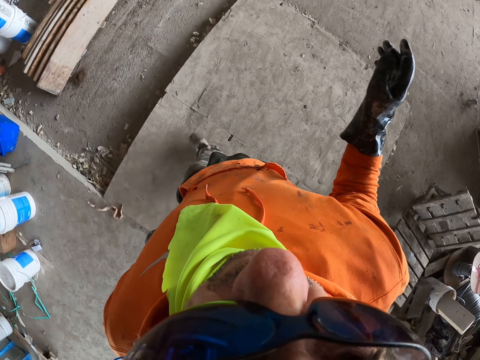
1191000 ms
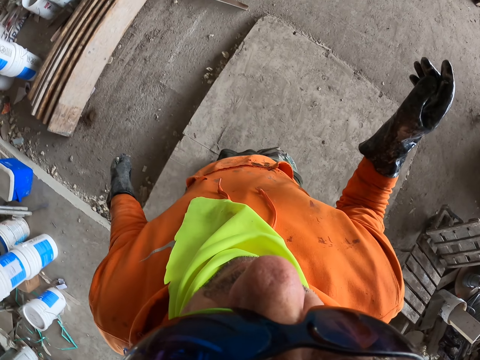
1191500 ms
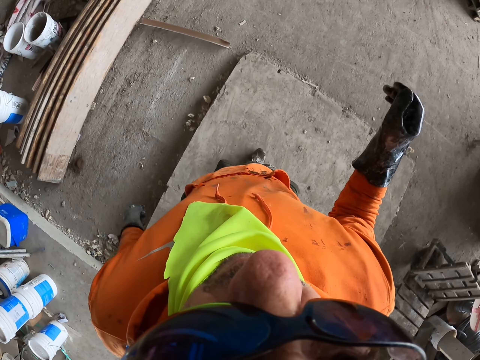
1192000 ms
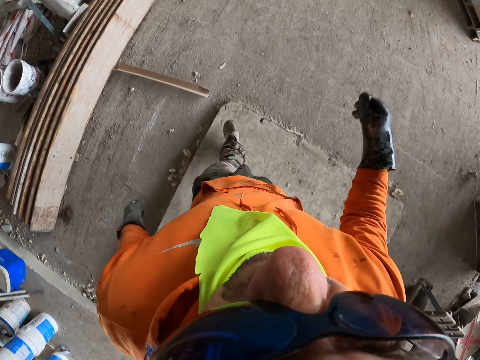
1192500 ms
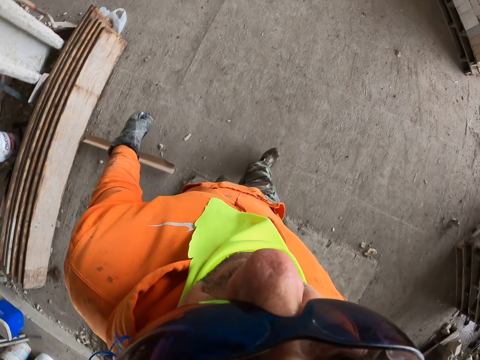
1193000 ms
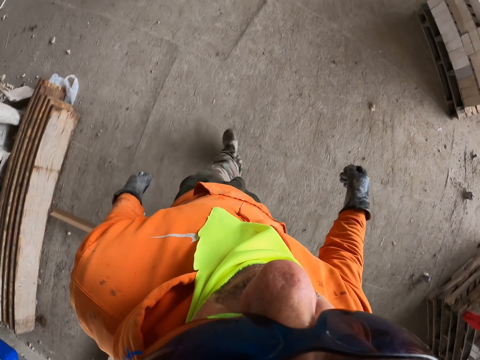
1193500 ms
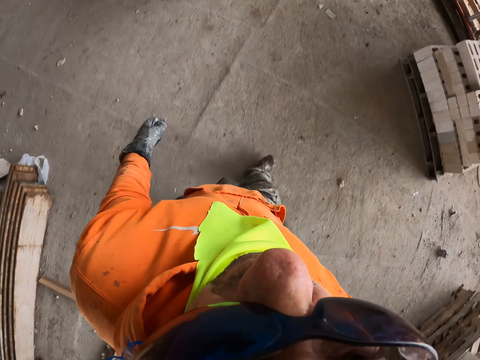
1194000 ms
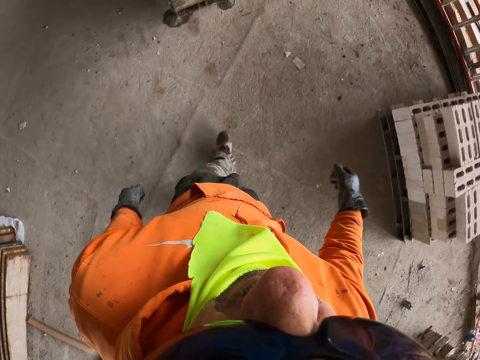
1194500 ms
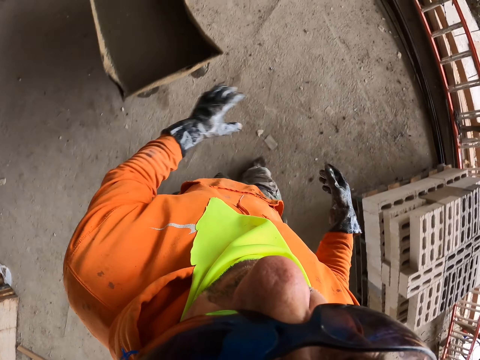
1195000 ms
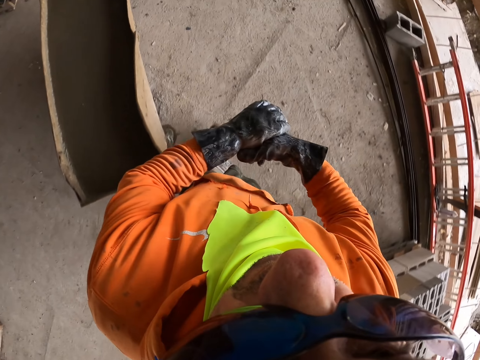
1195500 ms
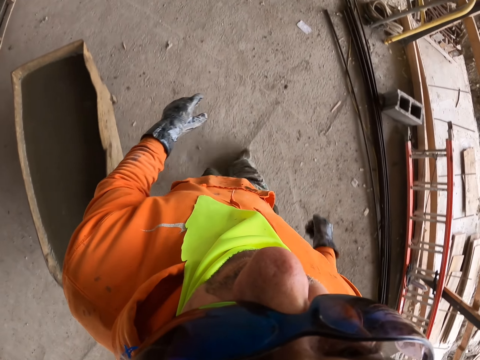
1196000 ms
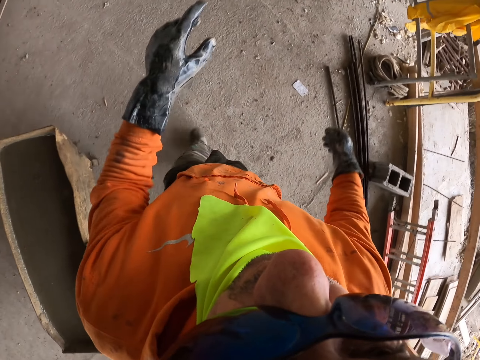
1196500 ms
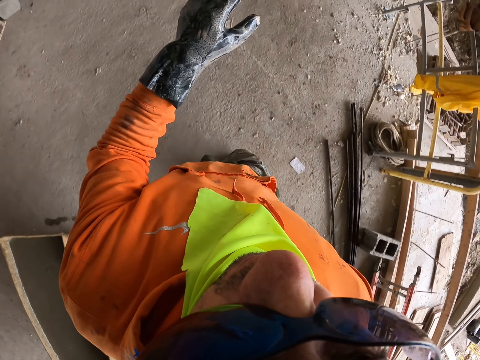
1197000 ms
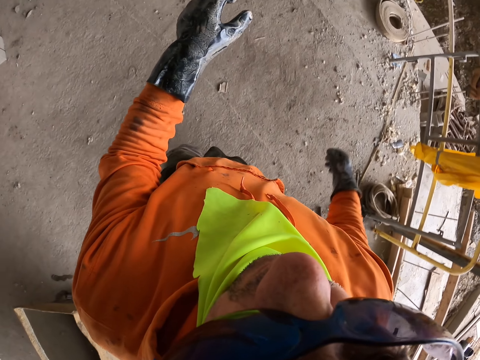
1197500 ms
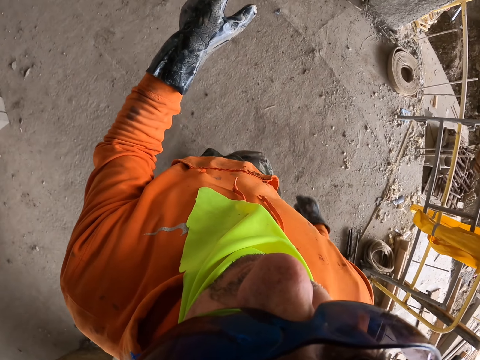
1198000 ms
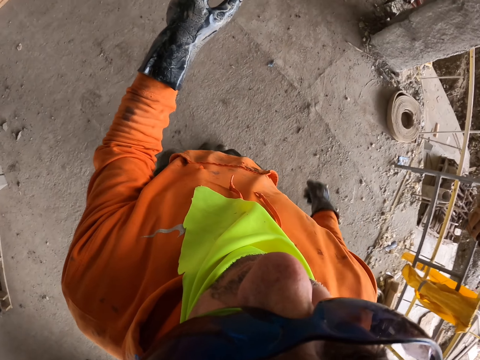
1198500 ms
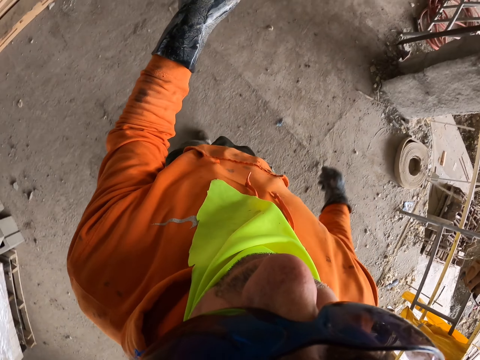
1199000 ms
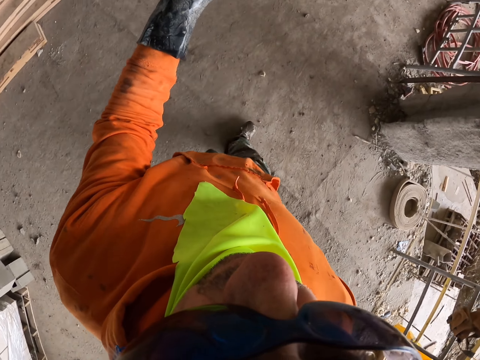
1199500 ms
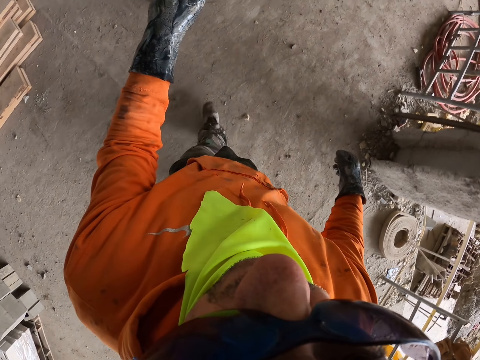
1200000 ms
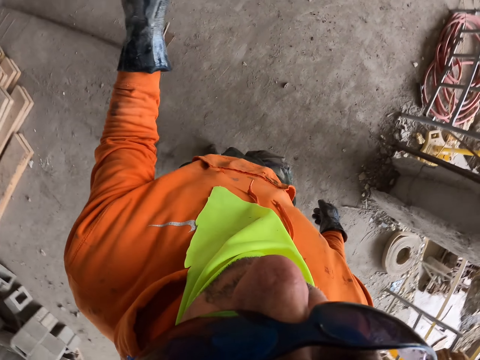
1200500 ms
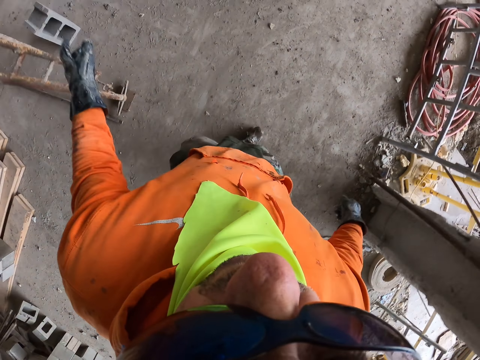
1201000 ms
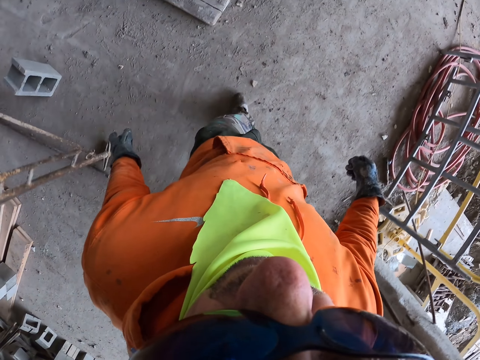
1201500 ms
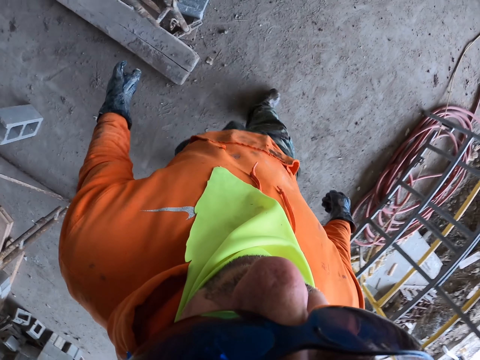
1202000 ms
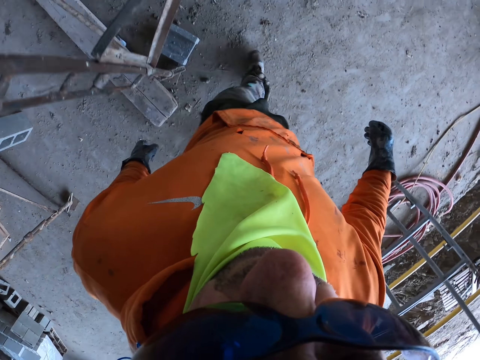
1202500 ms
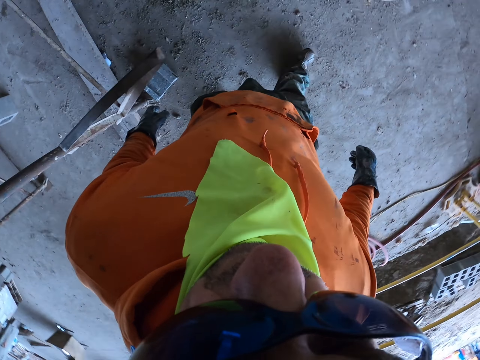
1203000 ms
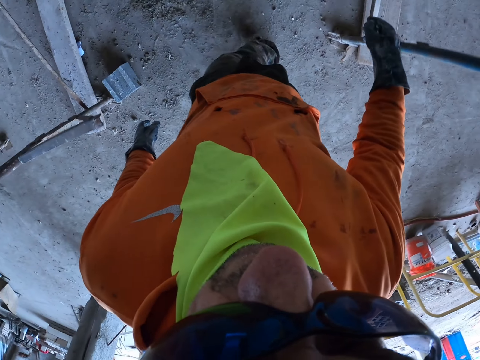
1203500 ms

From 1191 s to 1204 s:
The camera wearer touches the right hand and walks around.

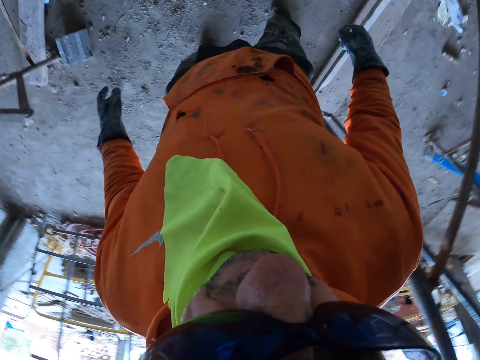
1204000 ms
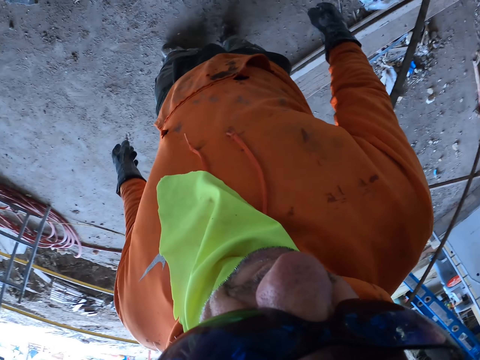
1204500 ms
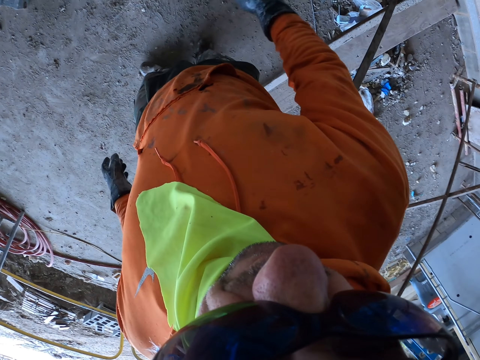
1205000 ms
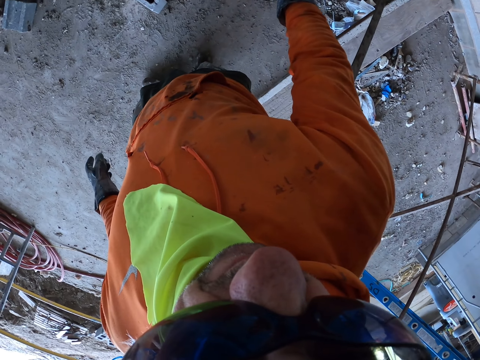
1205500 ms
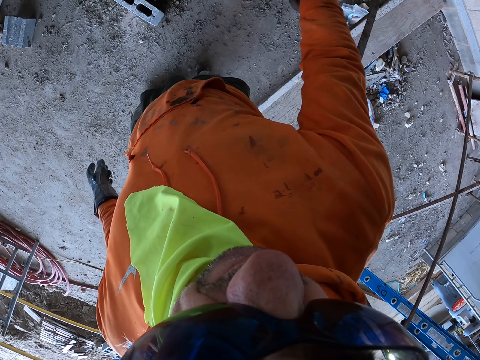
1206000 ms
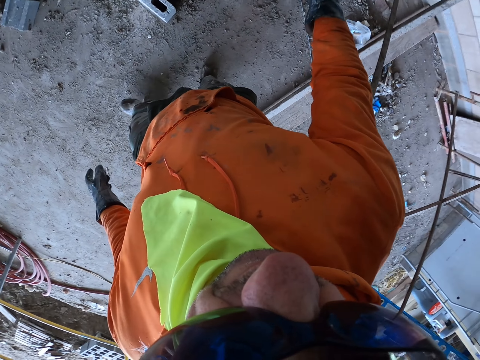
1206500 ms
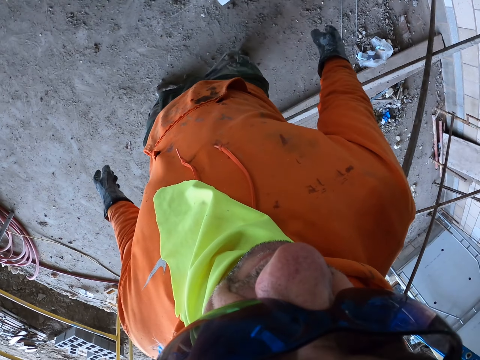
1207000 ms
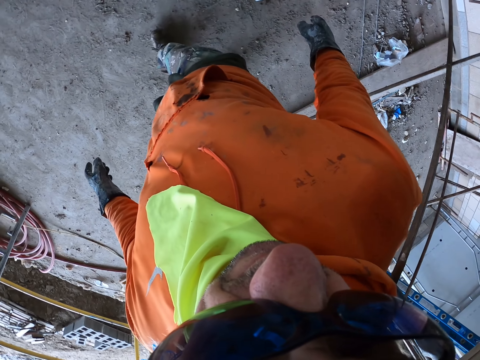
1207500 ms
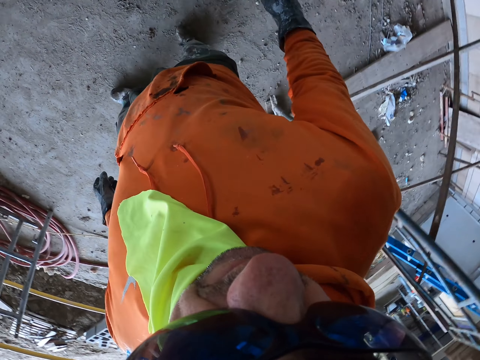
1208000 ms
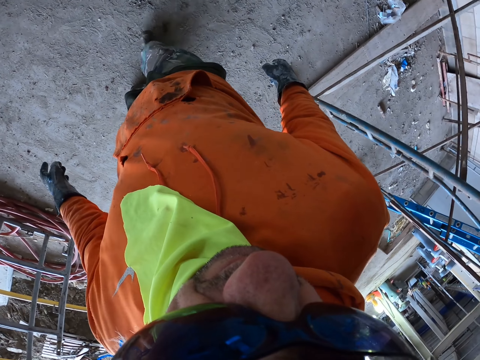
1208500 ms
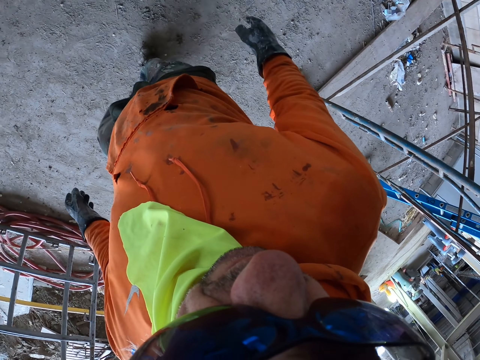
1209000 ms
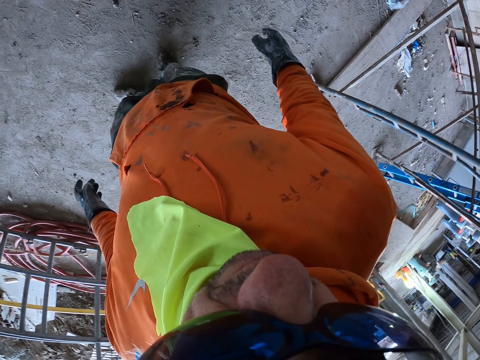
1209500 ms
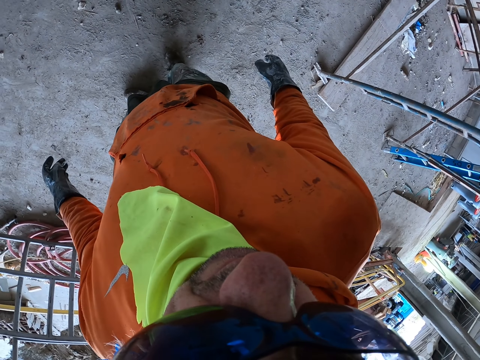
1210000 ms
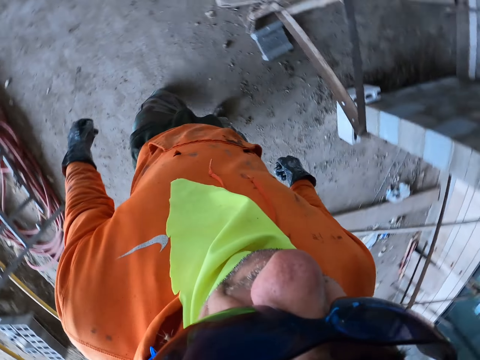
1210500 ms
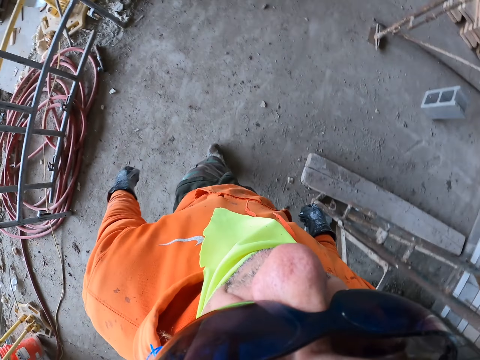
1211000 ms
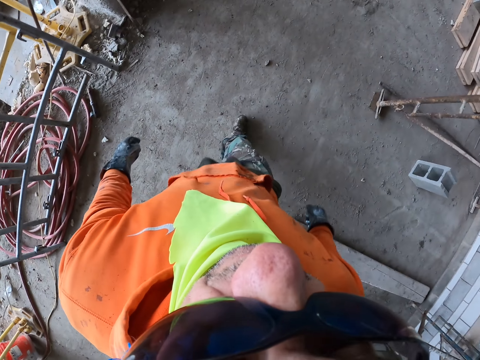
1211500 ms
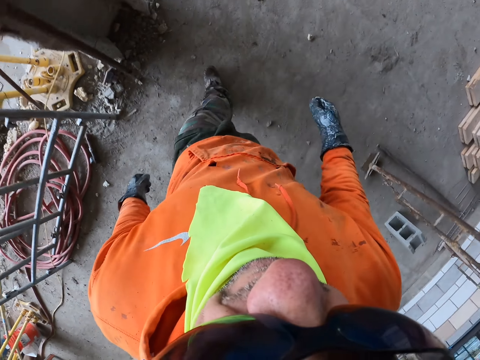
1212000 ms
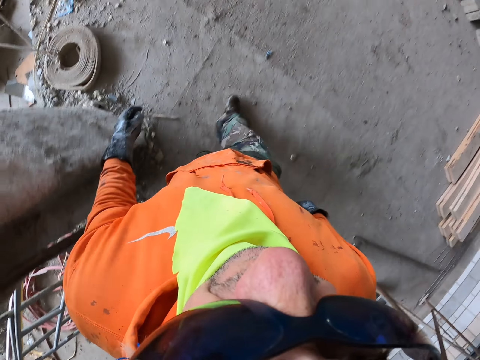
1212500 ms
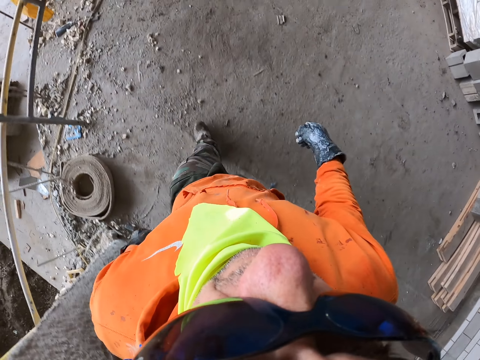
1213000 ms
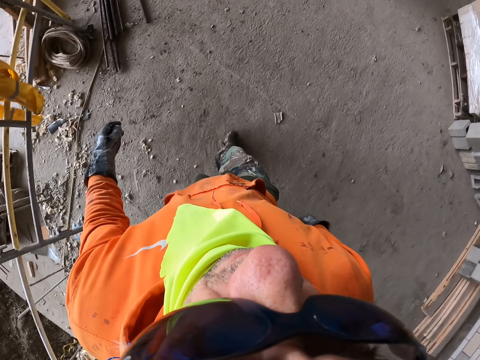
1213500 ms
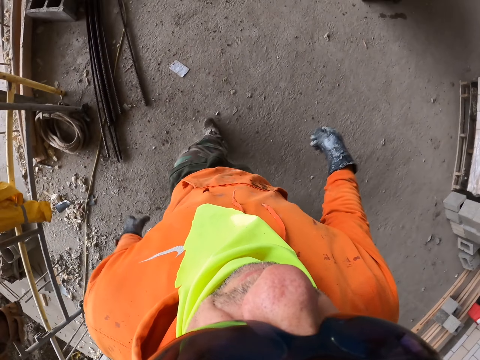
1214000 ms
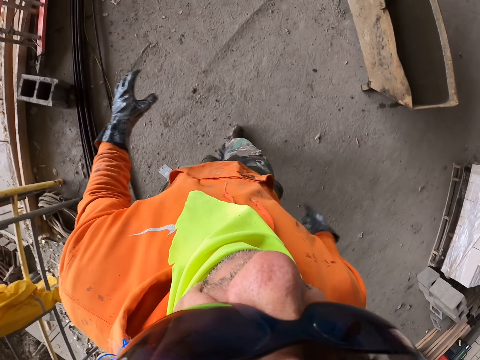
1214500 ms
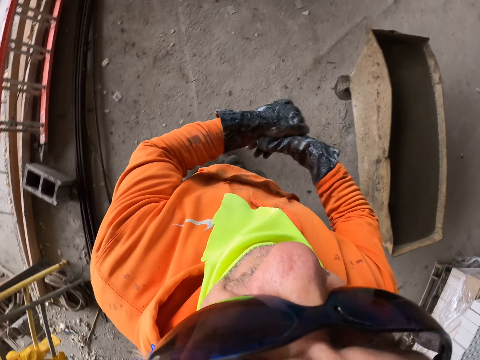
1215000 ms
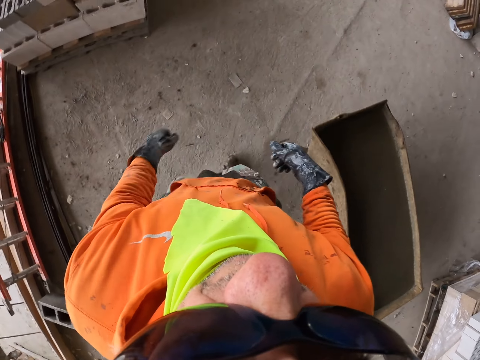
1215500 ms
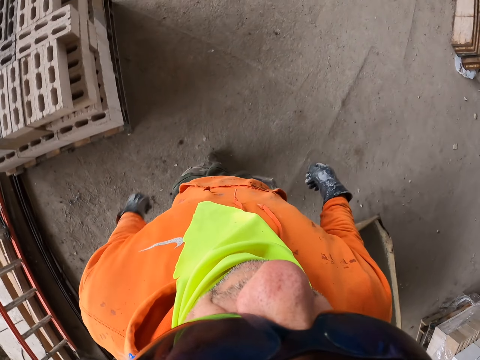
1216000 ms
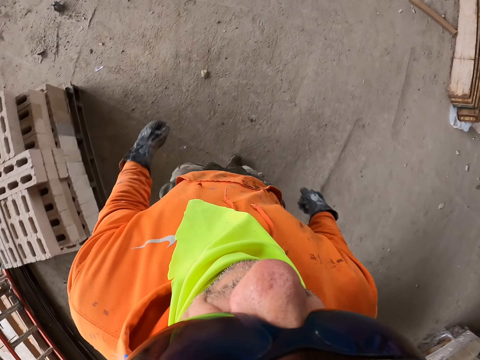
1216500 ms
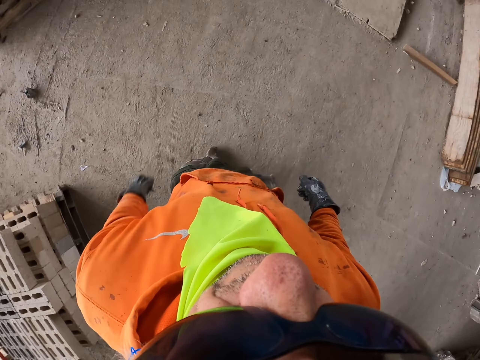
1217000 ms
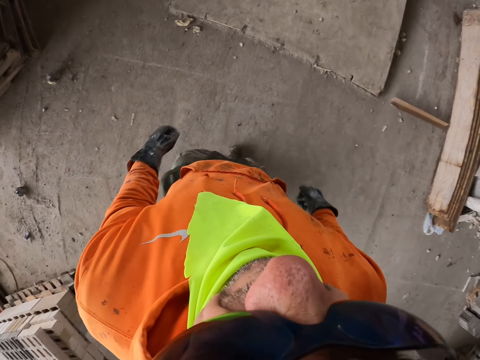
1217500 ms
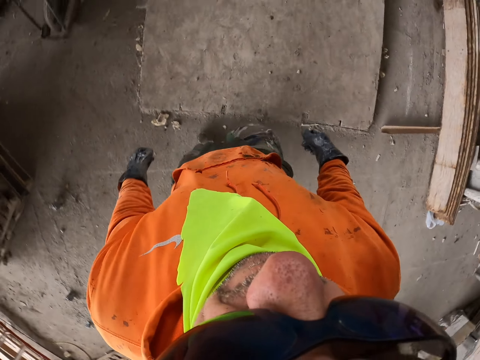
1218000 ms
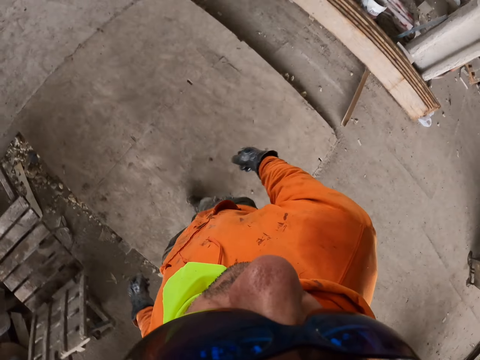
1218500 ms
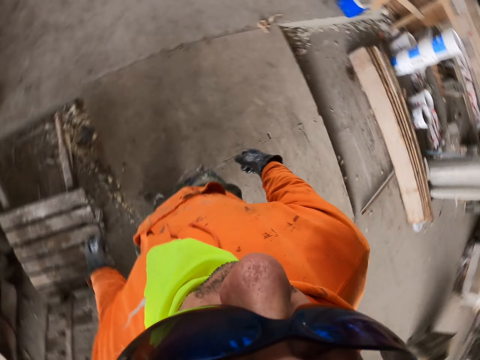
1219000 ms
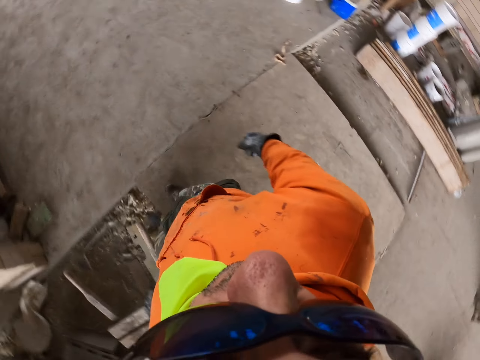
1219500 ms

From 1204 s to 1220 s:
The camera wearer looks around. They touch the right hand and walk around.
